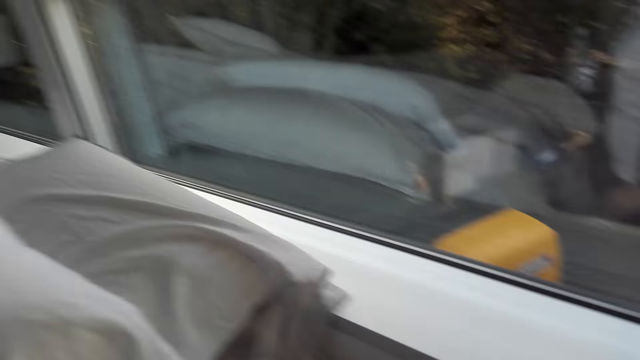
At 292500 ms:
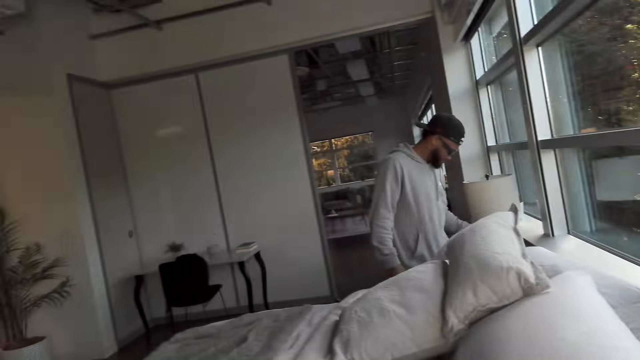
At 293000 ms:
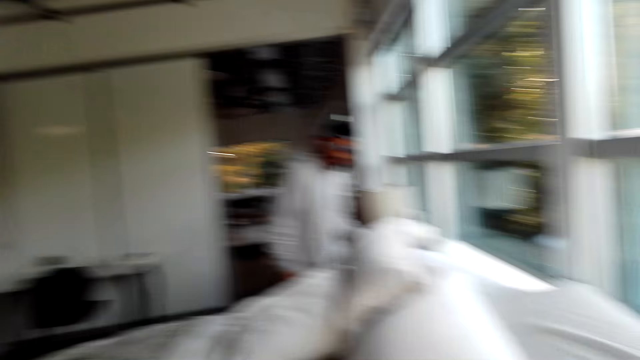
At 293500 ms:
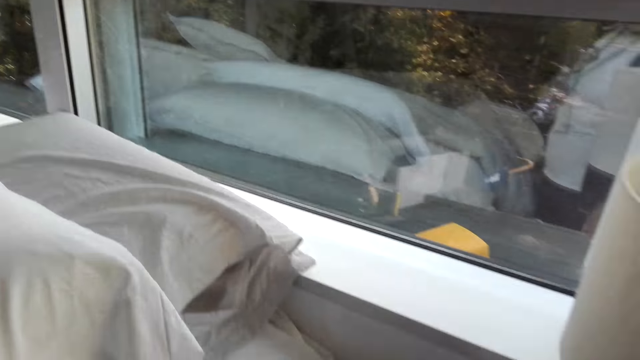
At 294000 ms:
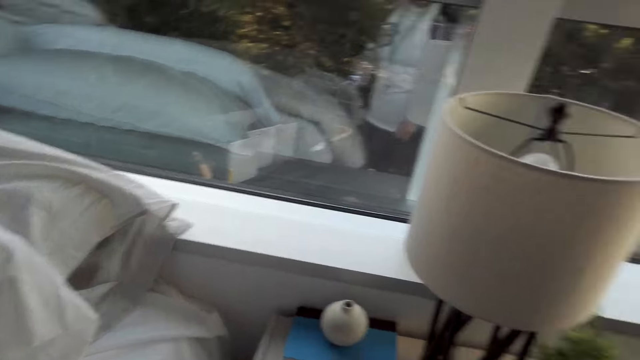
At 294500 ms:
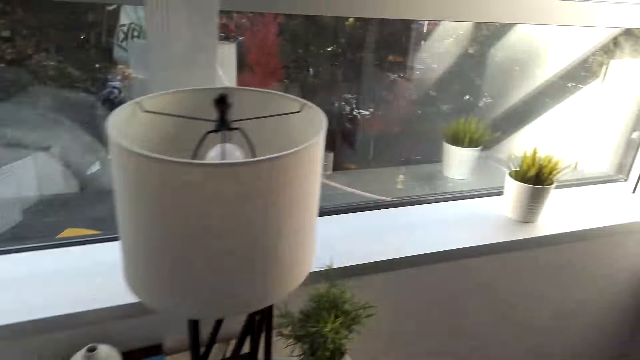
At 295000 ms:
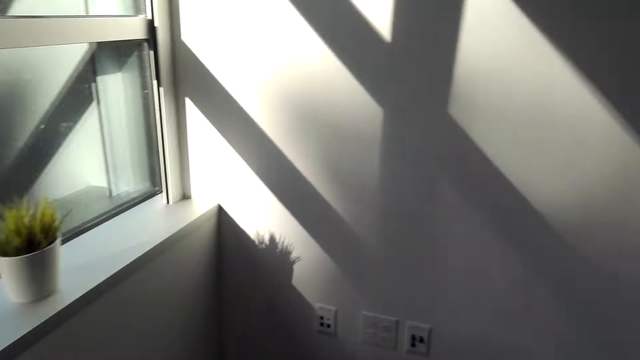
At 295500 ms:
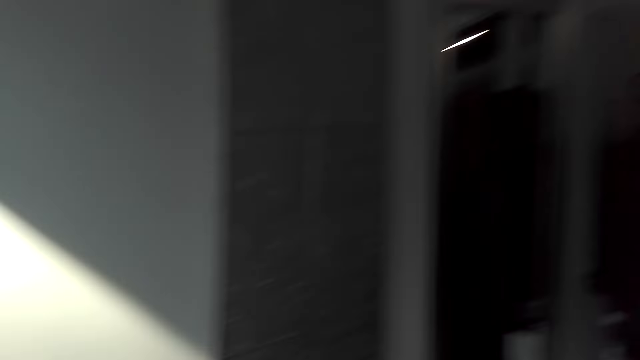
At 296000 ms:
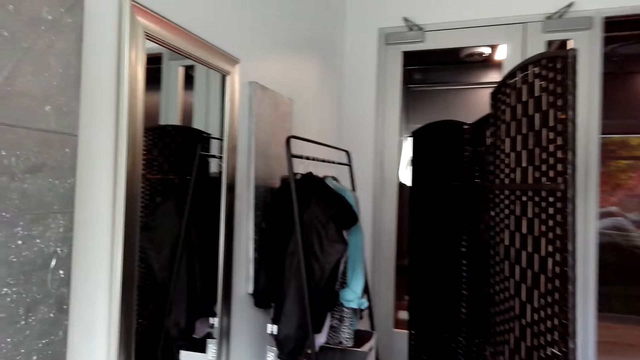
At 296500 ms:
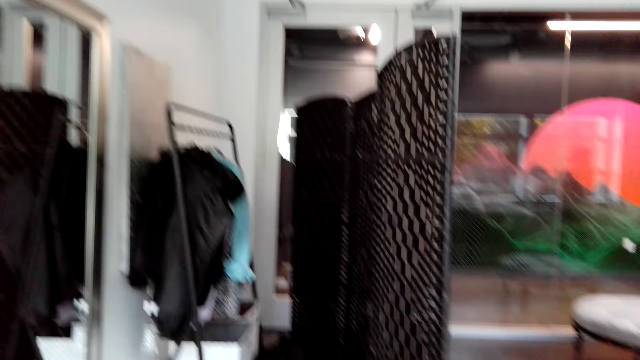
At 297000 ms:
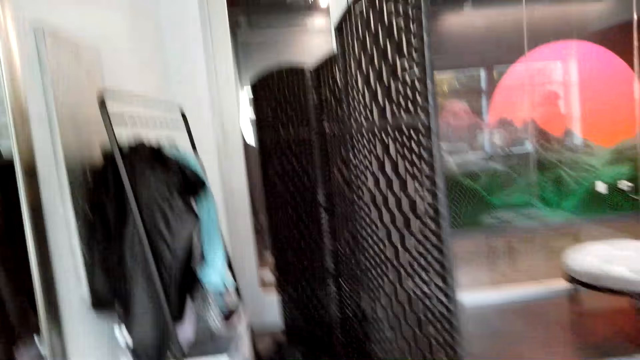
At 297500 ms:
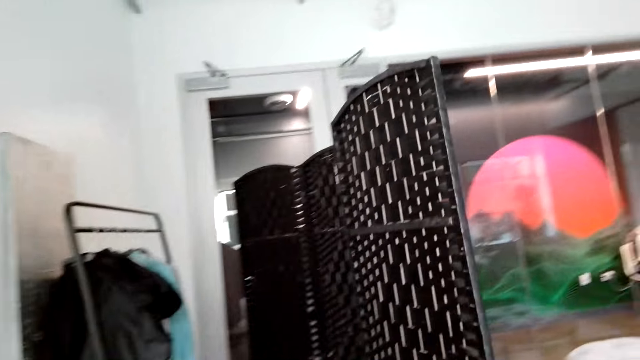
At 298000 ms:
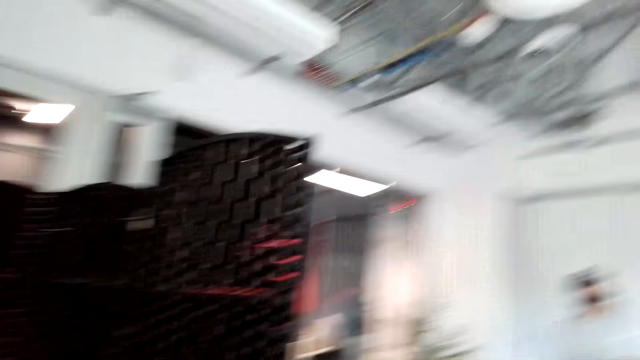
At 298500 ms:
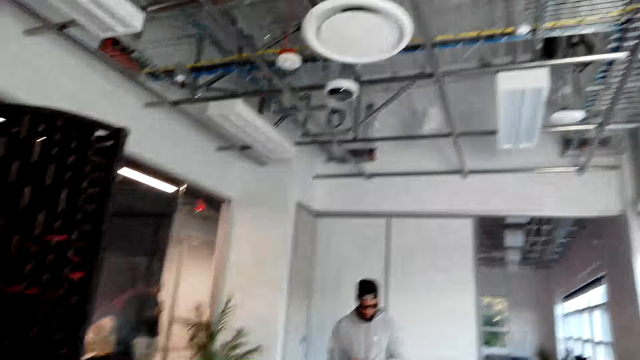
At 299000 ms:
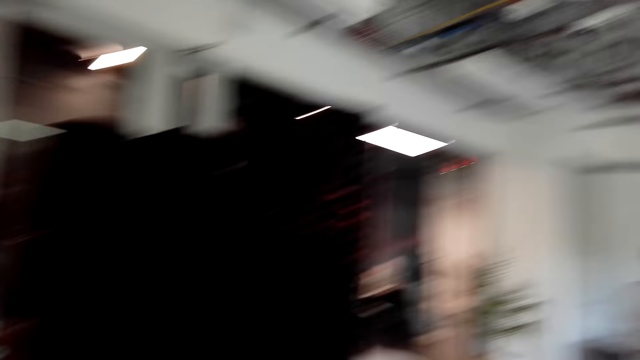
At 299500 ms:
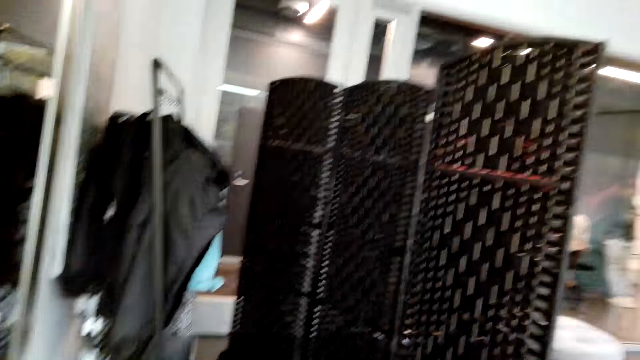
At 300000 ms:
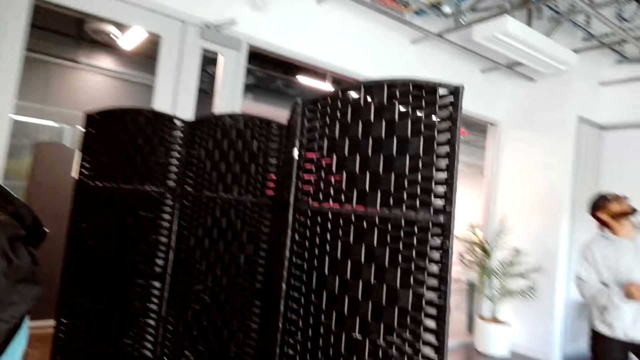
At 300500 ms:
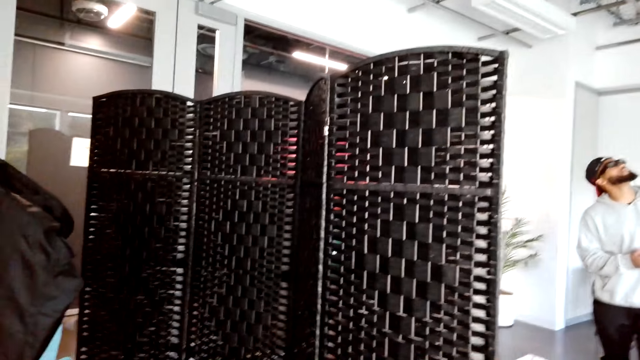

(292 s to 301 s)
The camera wearer looks around the bedroom.

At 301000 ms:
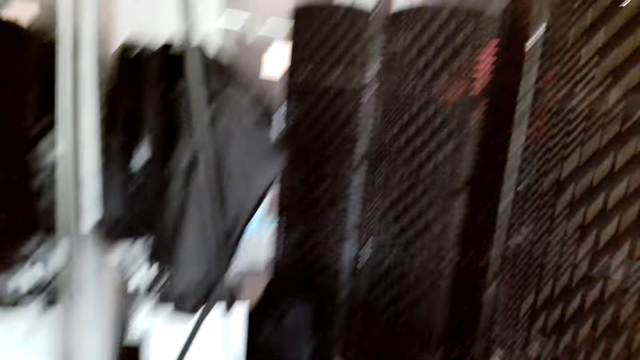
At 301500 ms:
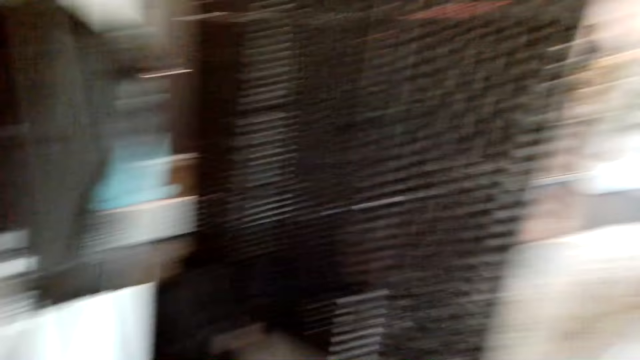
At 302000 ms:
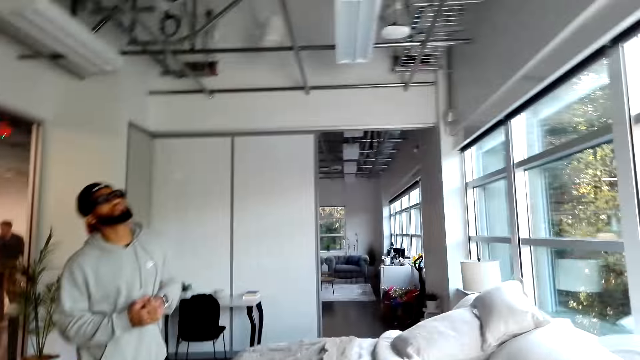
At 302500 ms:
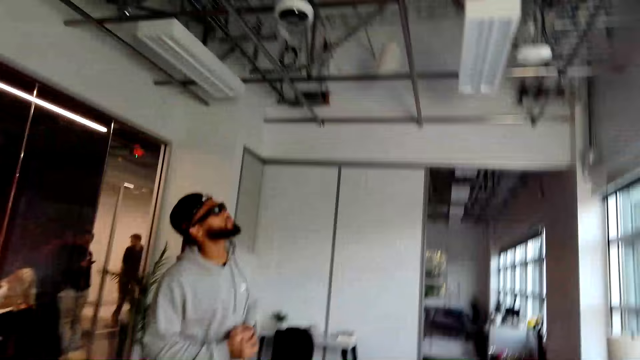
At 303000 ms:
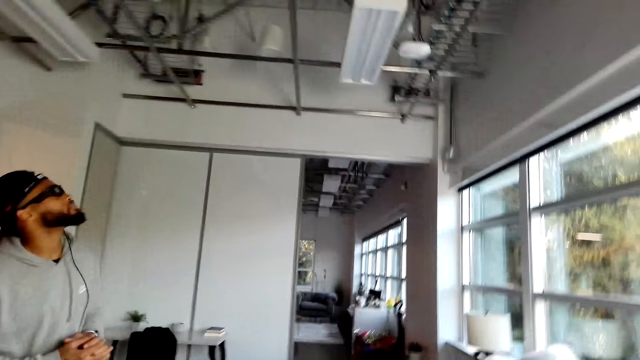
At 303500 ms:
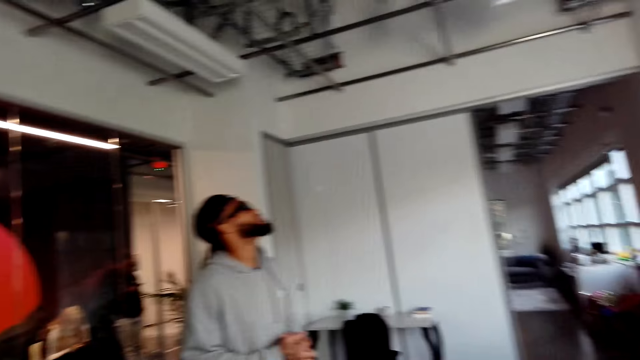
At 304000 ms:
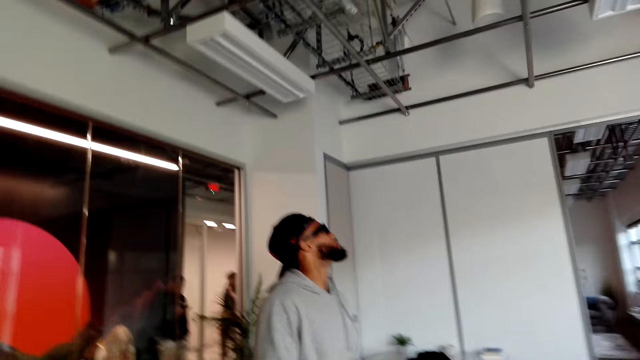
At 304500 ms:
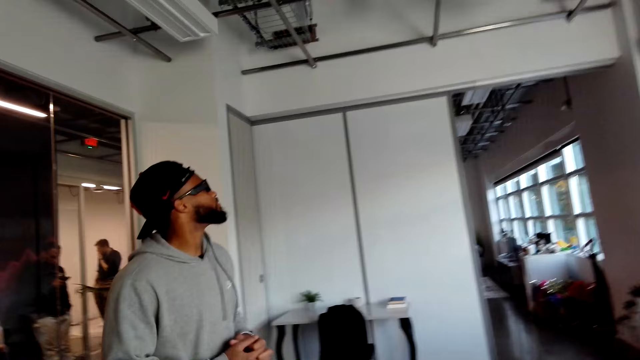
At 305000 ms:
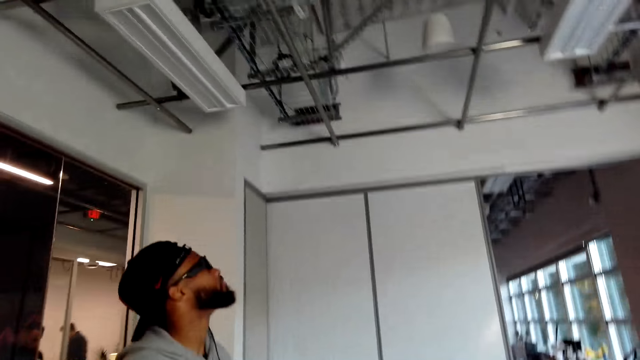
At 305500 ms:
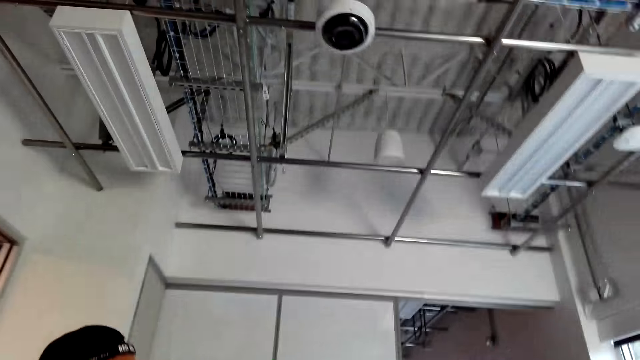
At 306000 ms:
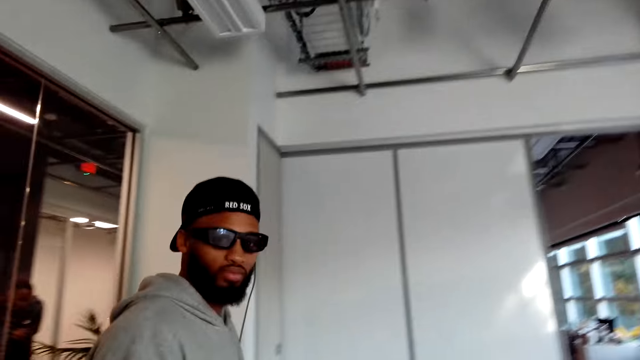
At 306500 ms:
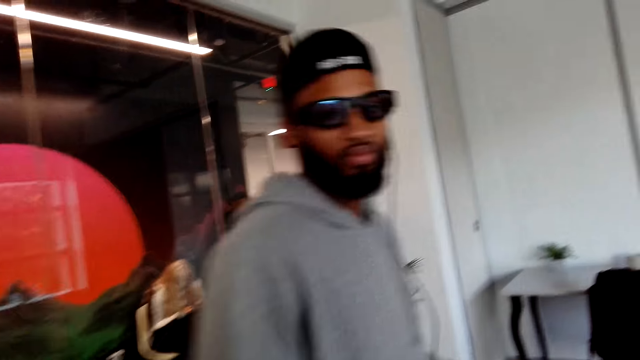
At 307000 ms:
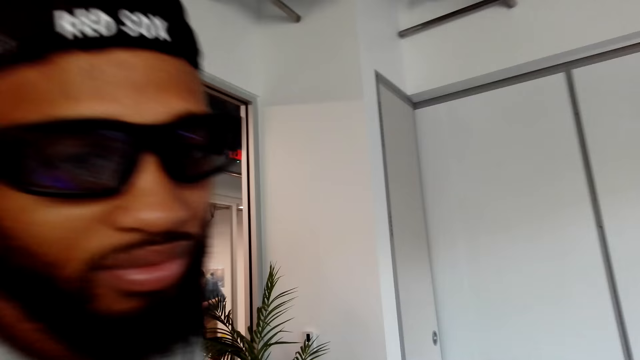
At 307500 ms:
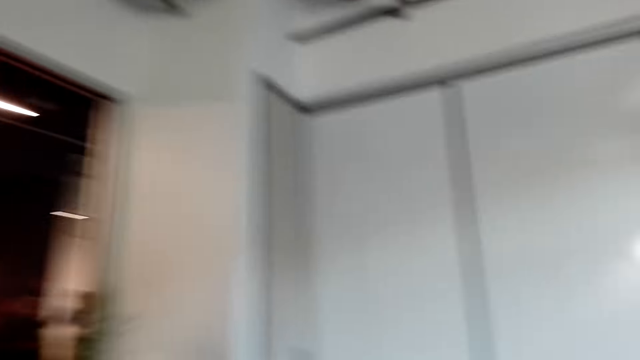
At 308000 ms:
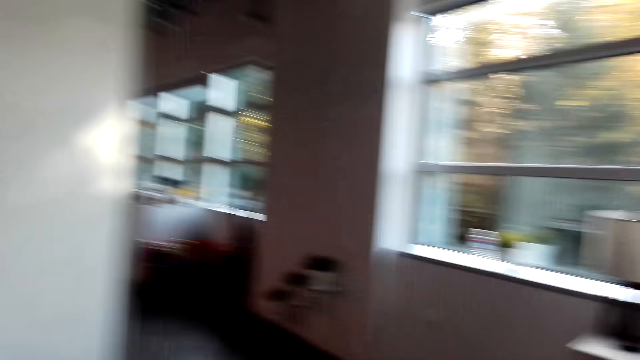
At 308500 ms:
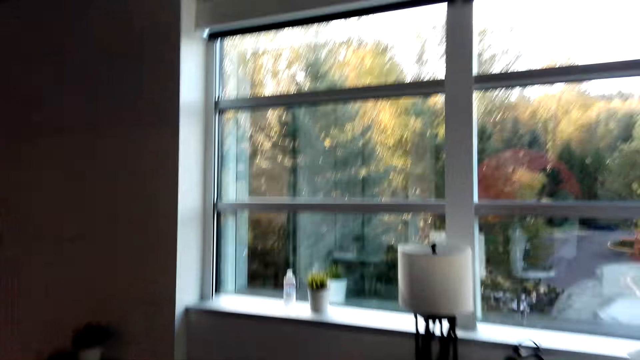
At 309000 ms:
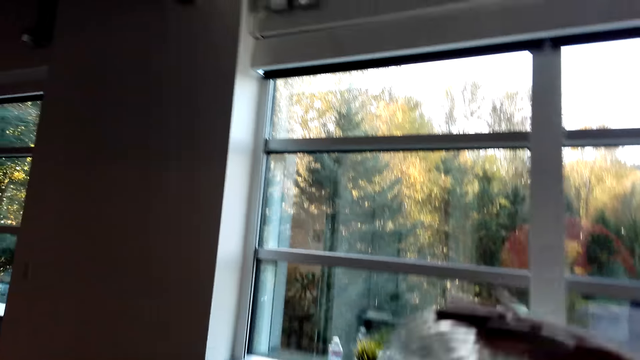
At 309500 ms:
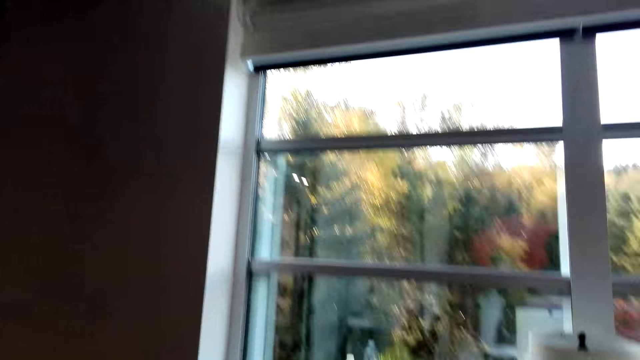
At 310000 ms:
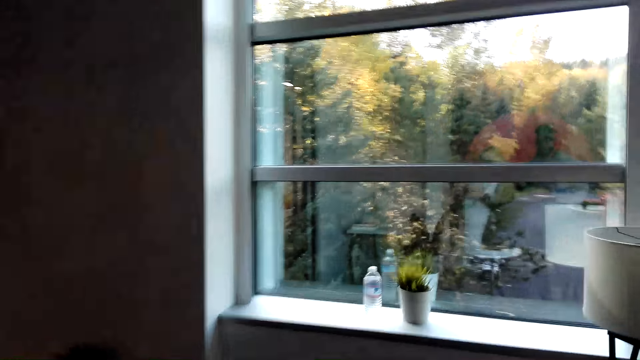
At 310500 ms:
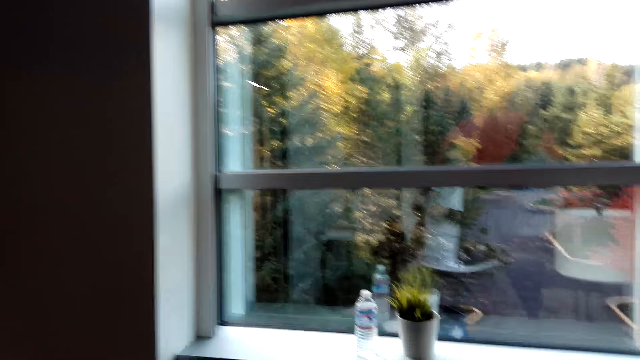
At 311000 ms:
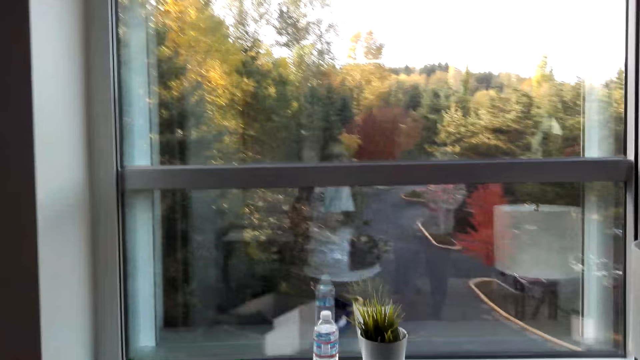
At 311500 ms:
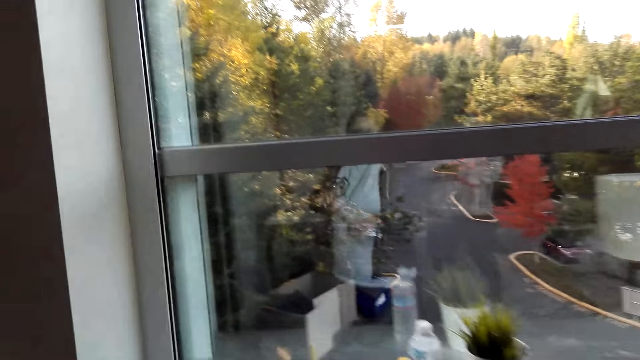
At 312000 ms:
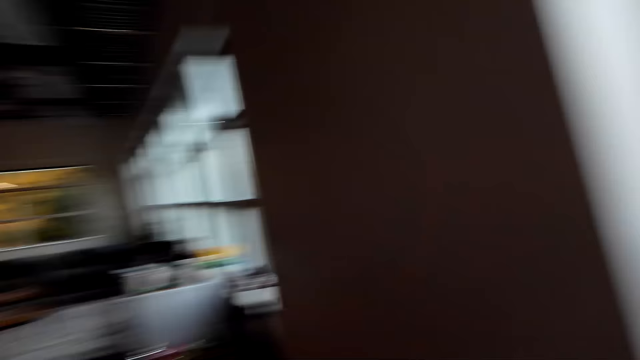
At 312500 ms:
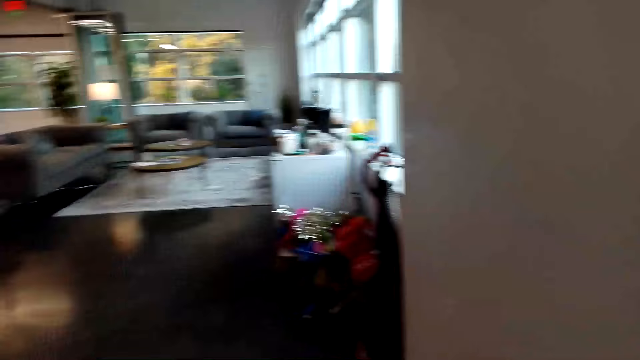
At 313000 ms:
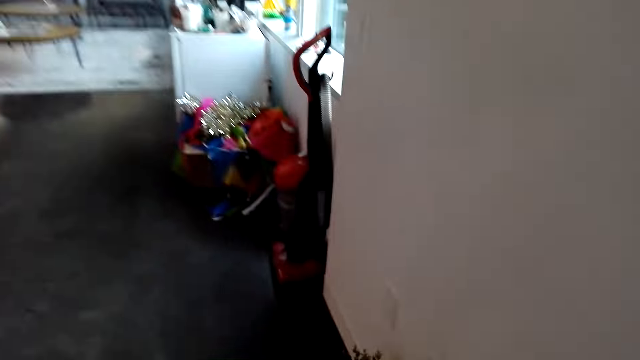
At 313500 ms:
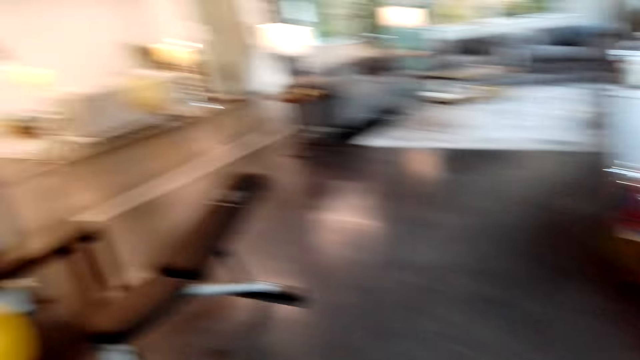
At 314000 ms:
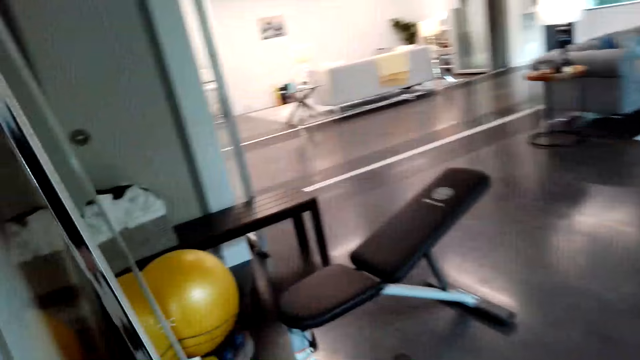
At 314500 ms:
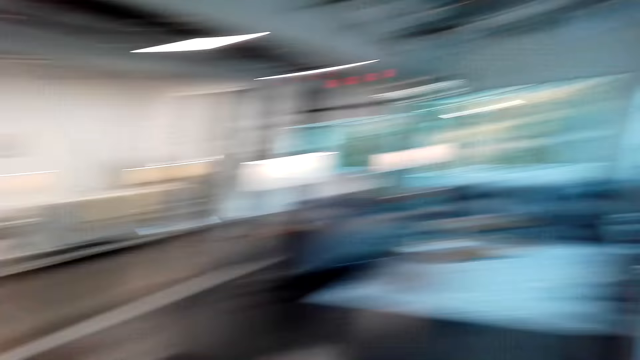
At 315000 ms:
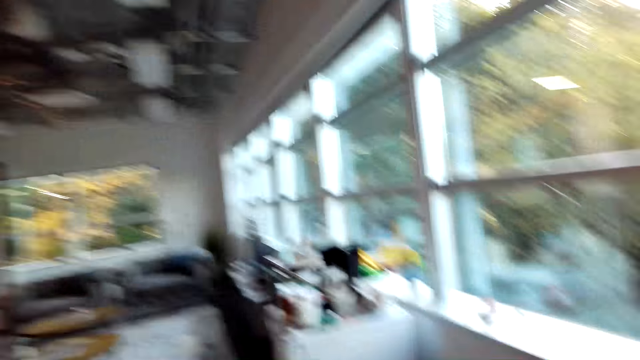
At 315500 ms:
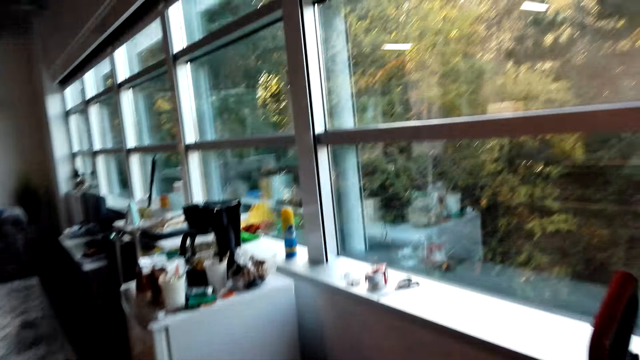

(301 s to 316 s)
The camera wearer walks around the bedroom. A man stares at the camera. The camera wearer walks past the man. They walk around the bedroom. They walk around the apartment.
